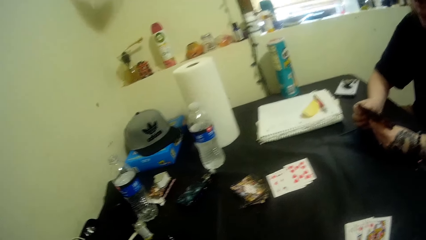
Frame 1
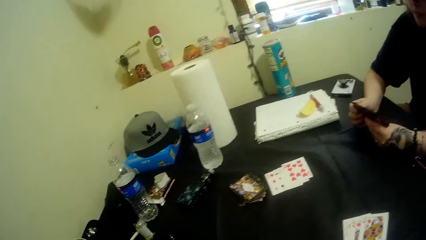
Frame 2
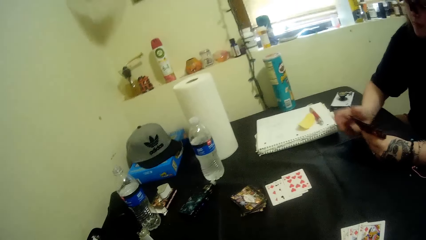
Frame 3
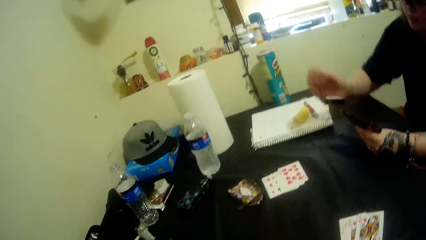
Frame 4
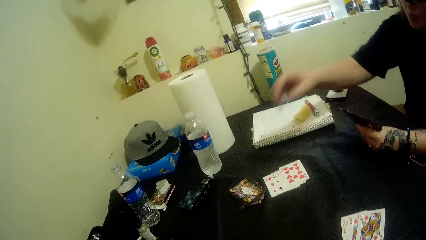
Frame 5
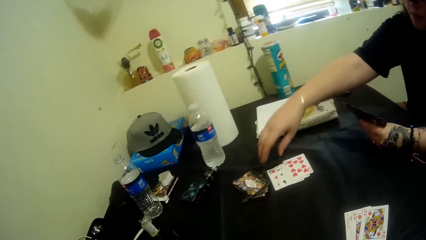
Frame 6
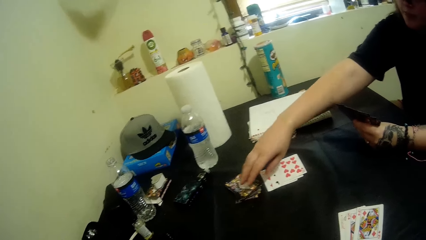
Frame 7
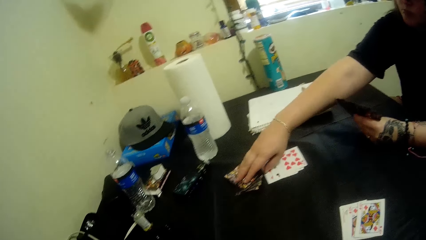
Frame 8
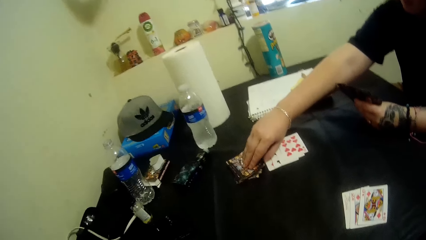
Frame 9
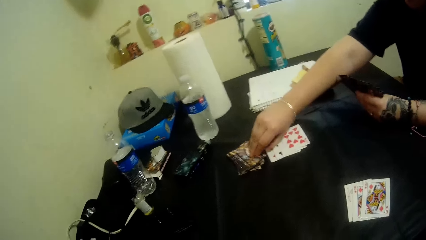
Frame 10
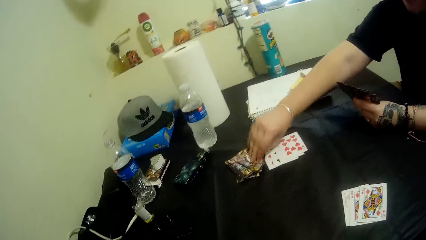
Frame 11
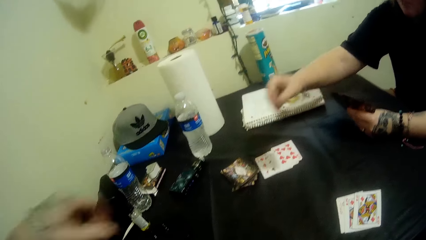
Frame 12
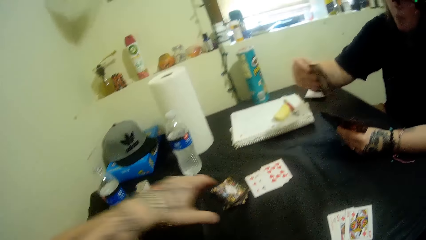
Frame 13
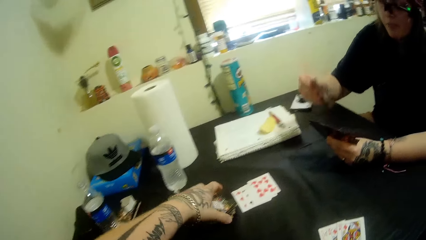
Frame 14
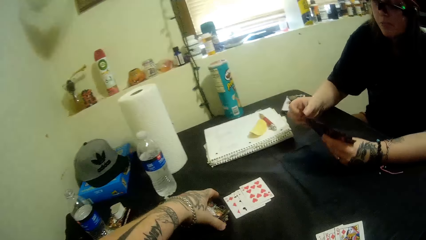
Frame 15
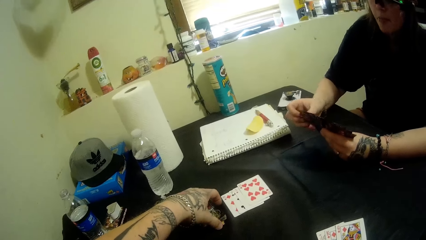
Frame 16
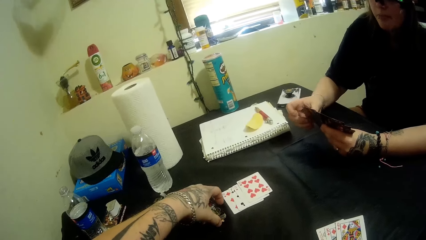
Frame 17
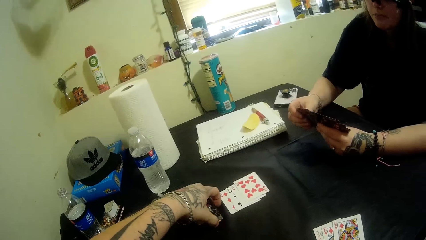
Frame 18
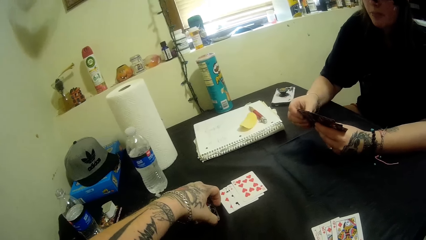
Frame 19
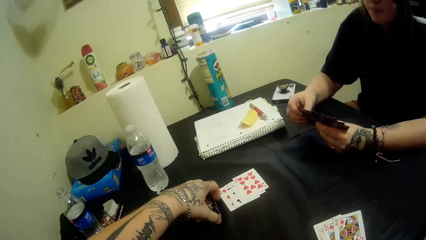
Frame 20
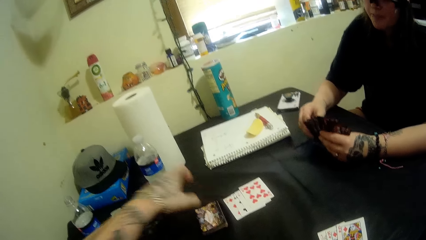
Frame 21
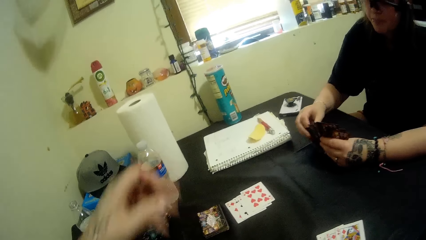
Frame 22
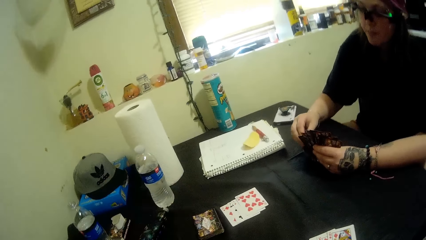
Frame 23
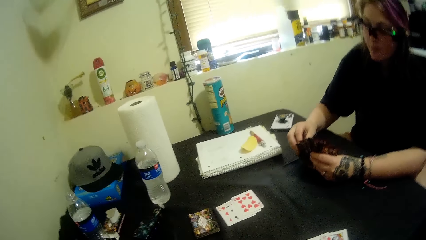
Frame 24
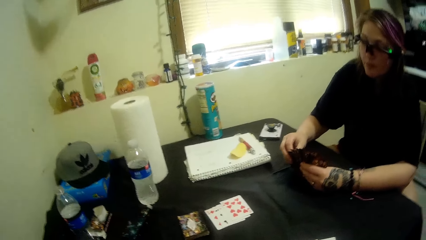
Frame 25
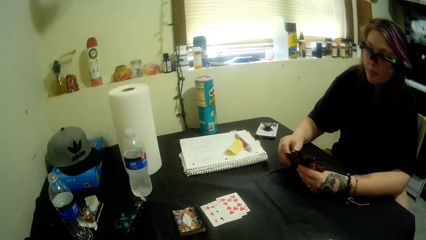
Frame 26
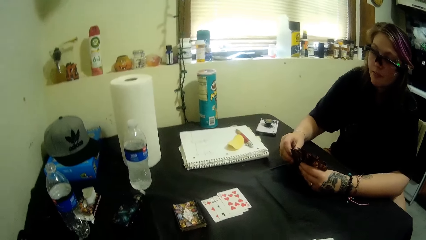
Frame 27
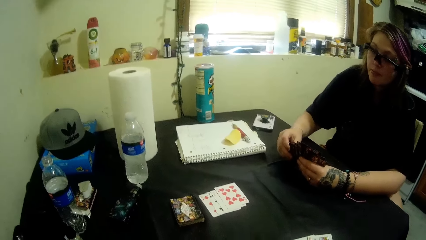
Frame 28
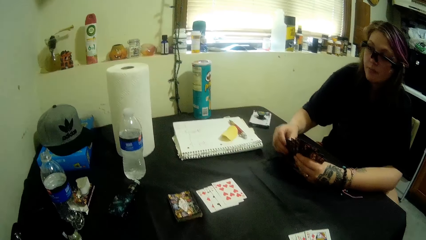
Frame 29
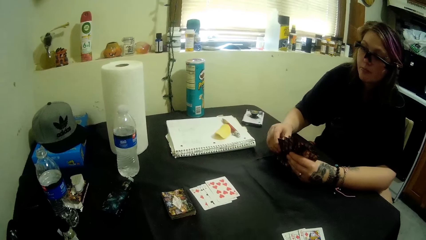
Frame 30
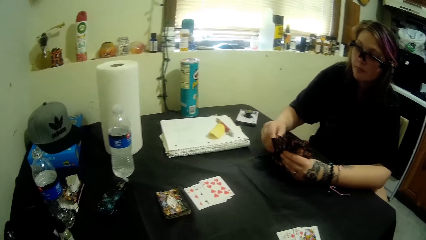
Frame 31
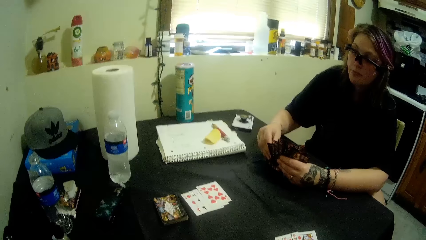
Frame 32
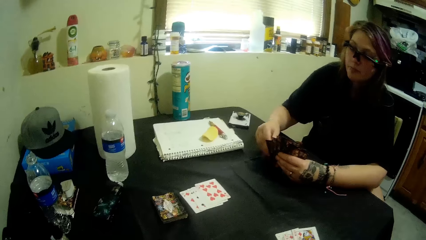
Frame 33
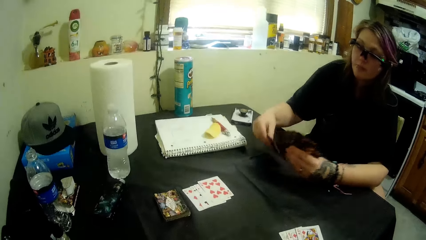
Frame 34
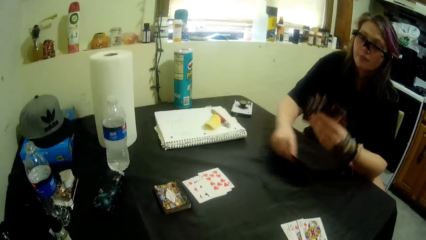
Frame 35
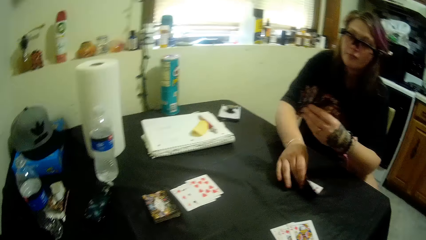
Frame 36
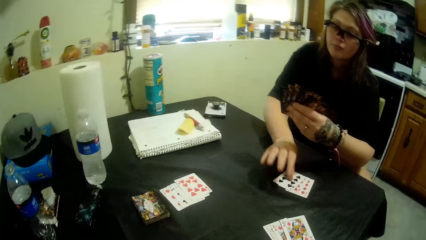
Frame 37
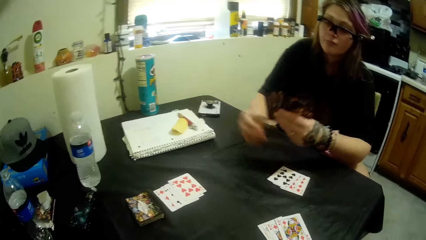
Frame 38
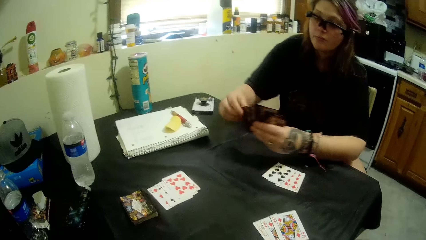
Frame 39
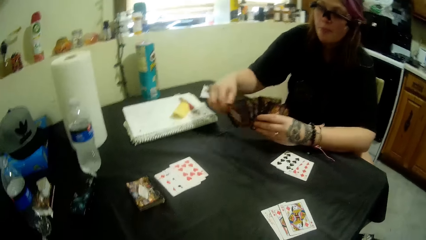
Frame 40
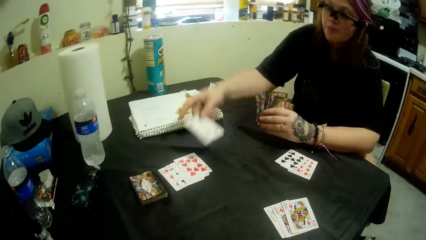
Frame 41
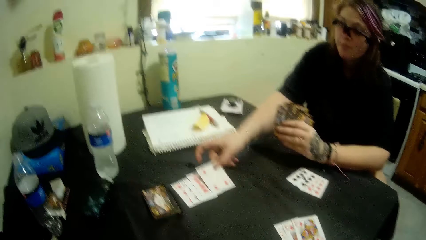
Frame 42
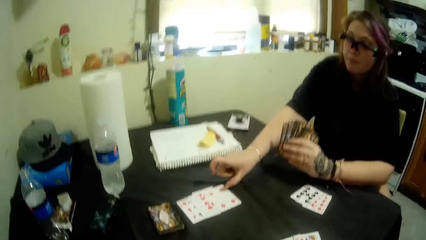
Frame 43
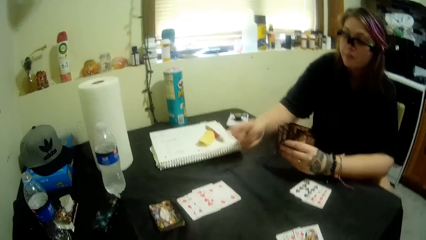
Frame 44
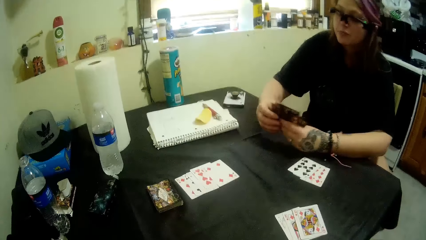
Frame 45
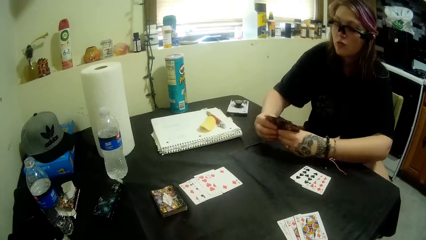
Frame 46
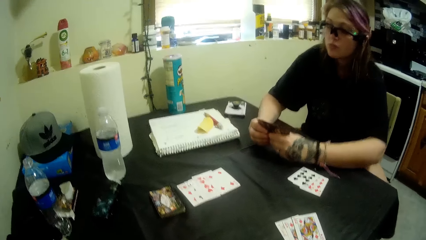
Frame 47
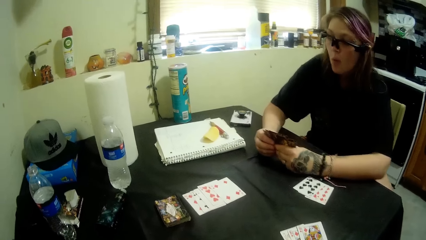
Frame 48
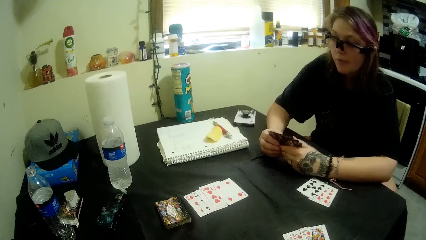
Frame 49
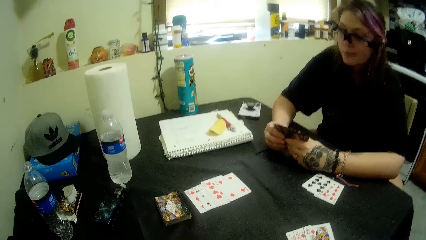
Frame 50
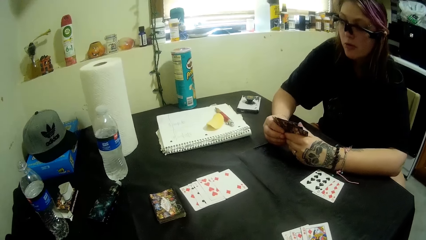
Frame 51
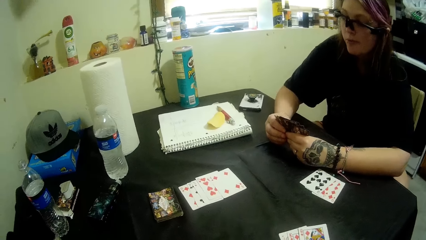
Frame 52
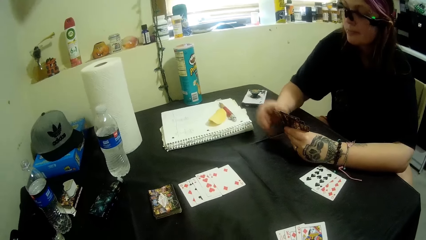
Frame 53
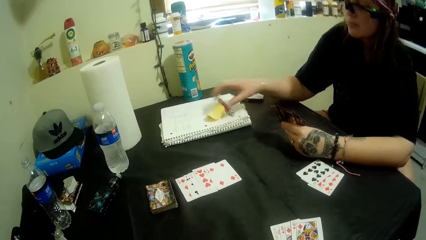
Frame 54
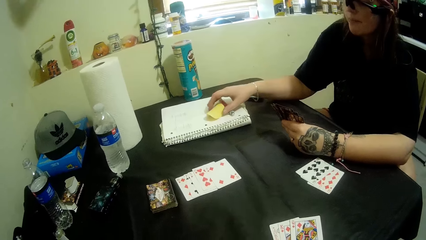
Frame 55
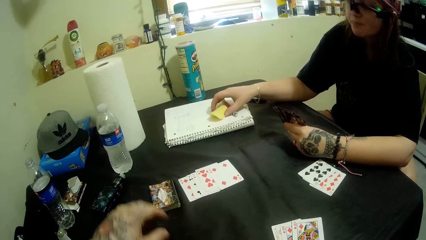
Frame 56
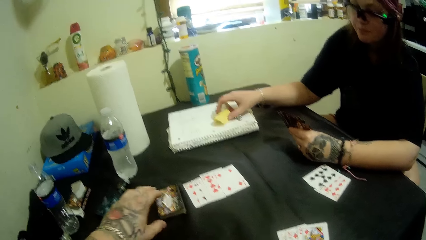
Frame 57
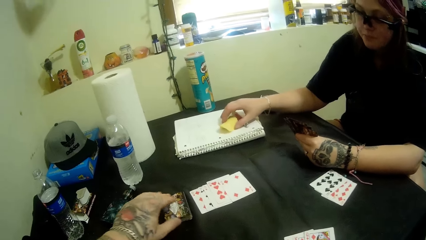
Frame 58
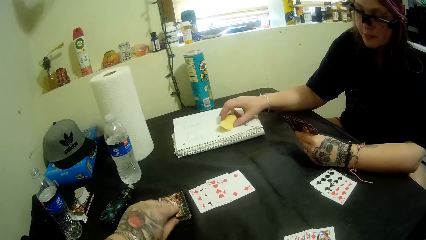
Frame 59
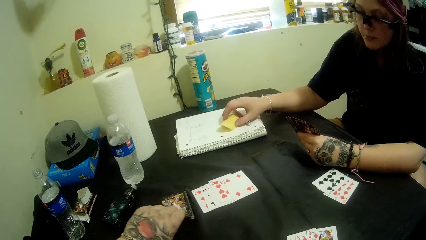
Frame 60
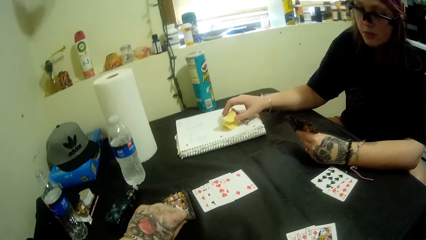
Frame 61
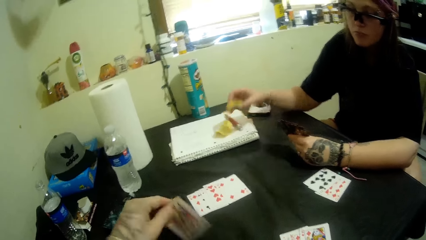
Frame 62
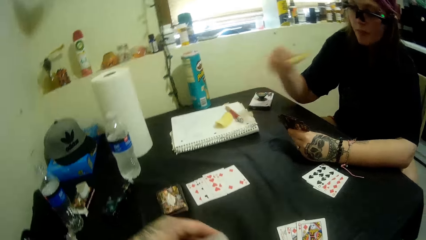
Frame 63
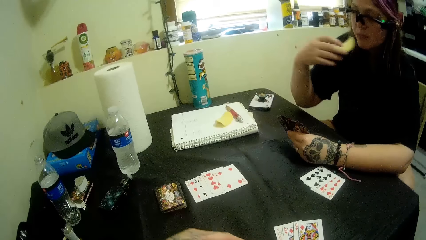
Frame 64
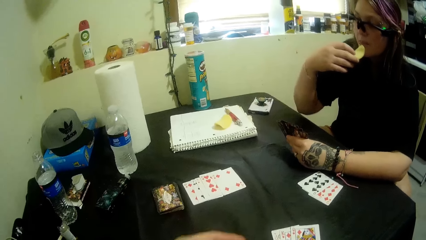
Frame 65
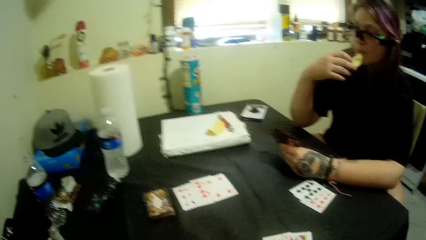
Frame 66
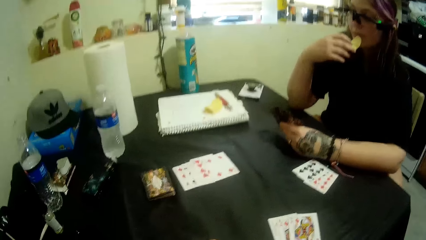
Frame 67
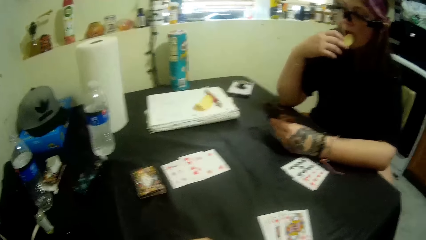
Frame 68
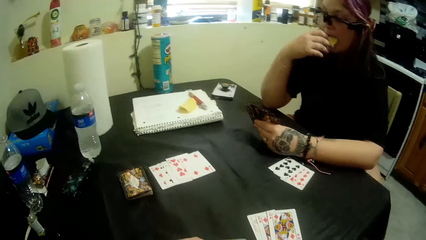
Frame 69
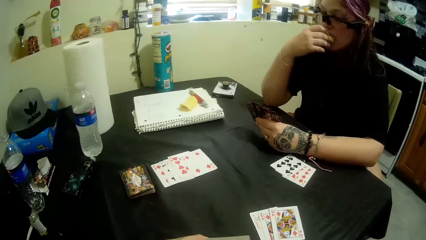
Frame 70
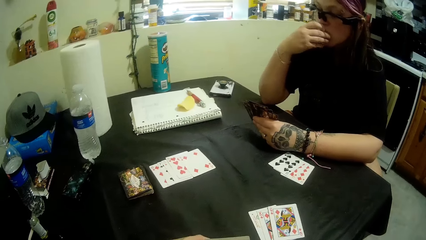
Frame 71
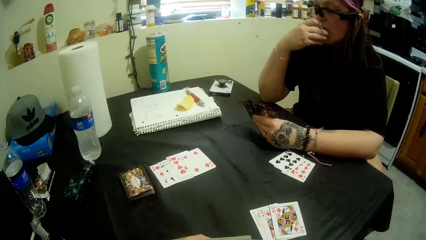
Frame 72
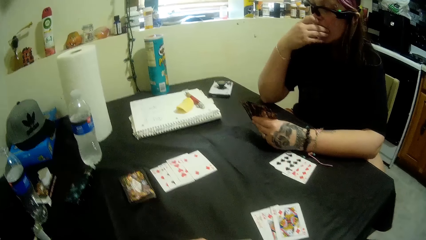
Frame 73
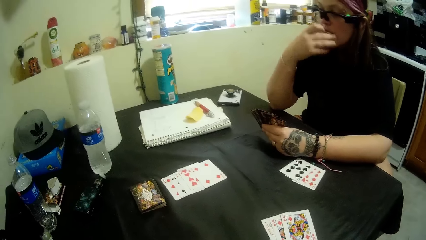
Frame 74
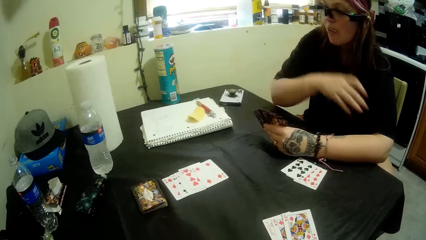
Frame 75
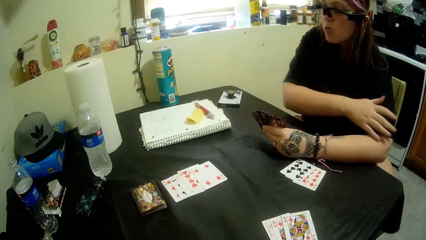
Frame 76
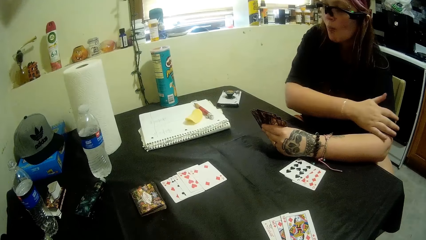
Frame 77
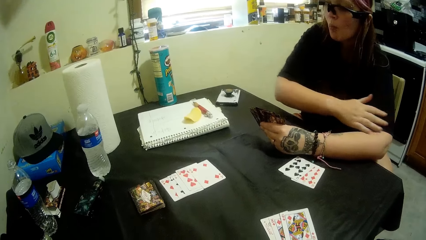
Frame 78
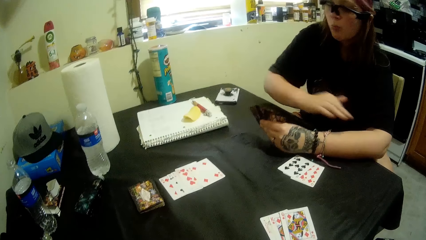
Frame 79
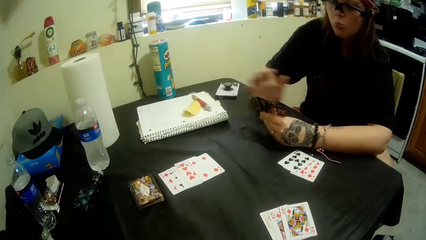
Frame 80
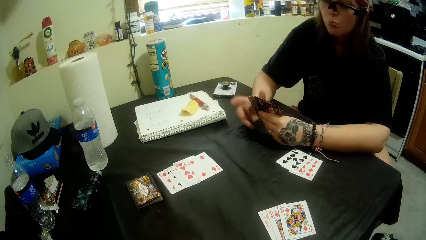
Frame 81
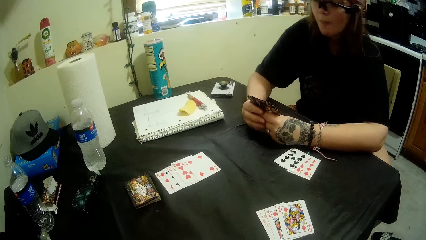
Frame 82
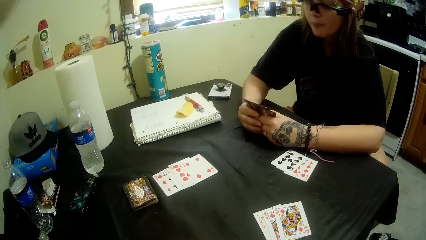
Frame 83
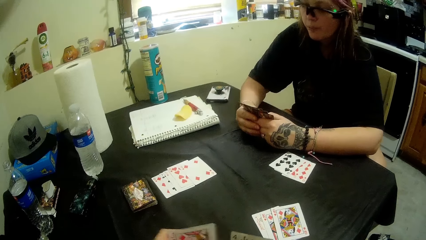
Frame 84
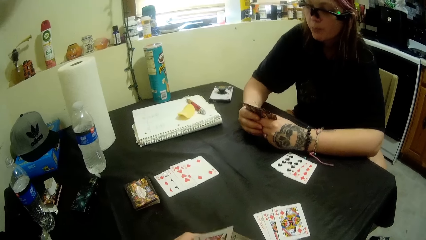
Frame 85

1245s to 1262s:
A woman picks a card from the stacked cards on the table. The camera wearer arranges the cards on the table. The woman puts some cards on the table. The camera wearer plays card games with the woman. The woman plays a card. The camera wearer picks a card from the stacked cards on the table. The woman takes another piece of crisps from the book. The woman eats part of the snacks on the table. The woman wipes off her hand with her T-shirt.
